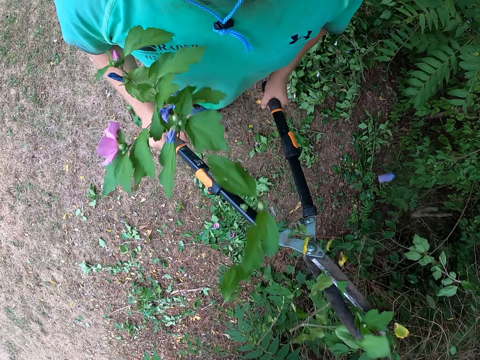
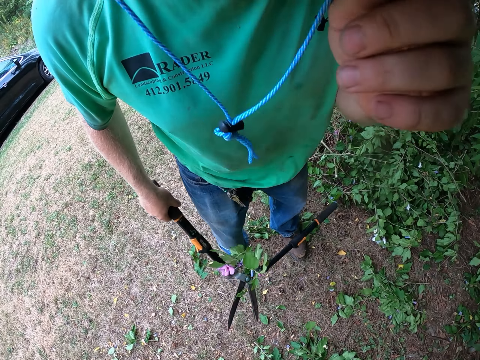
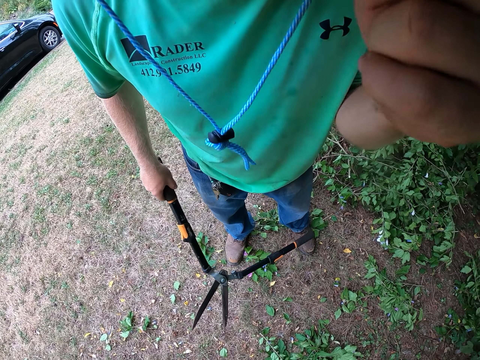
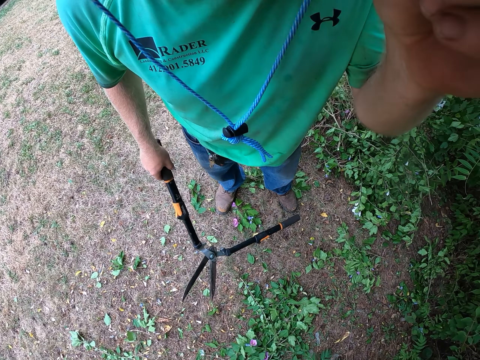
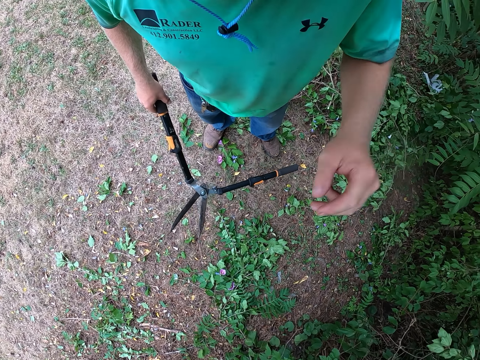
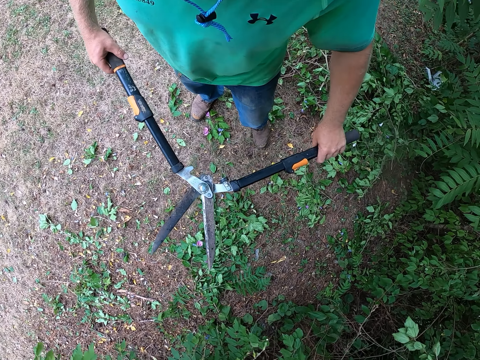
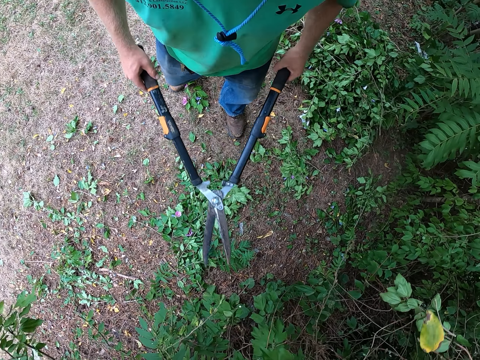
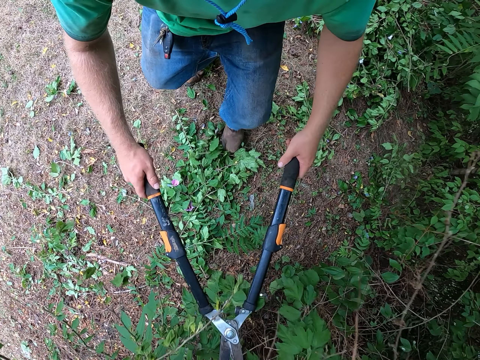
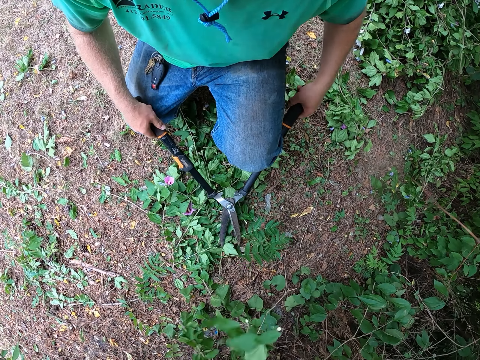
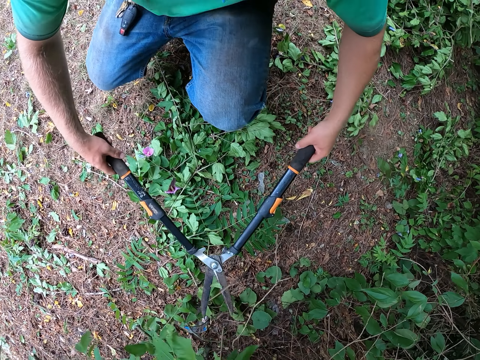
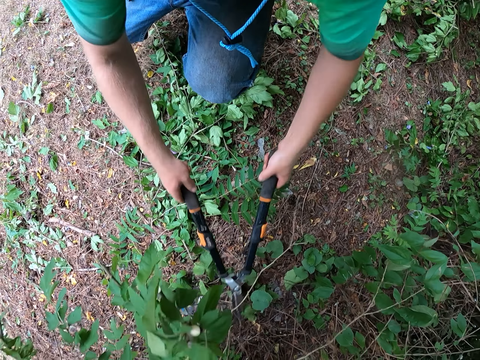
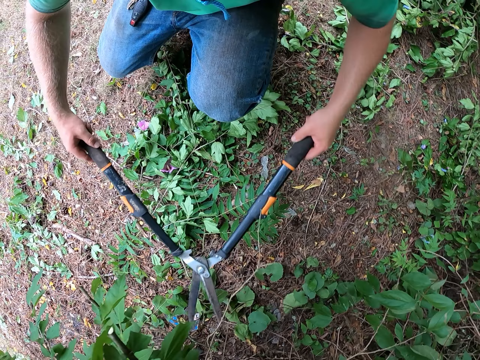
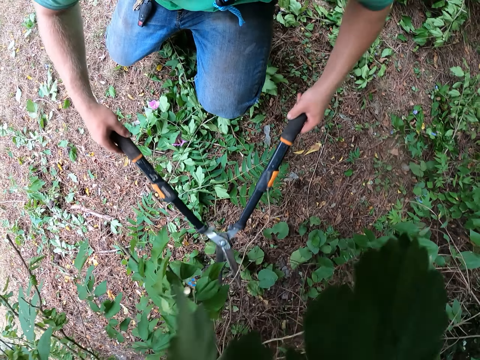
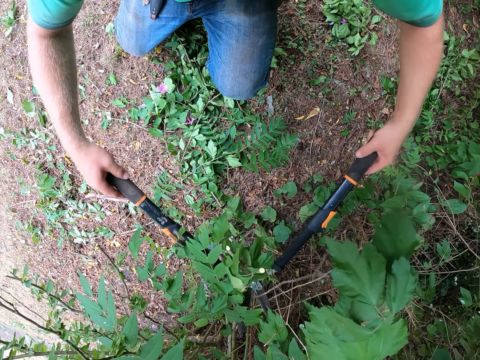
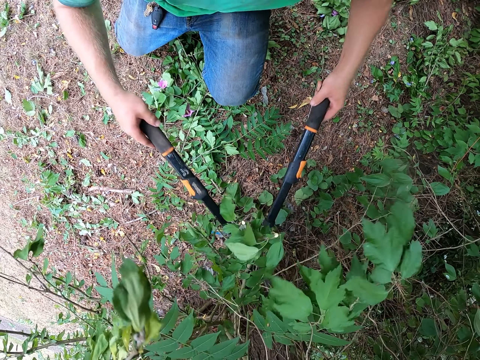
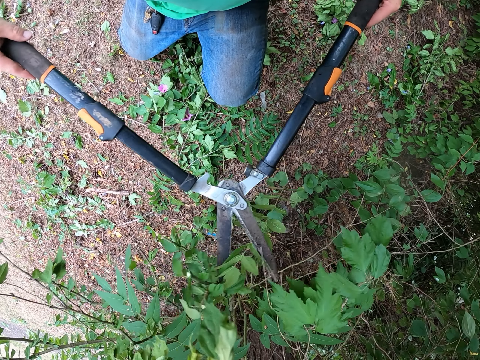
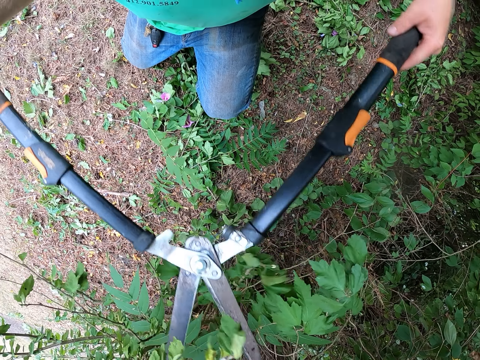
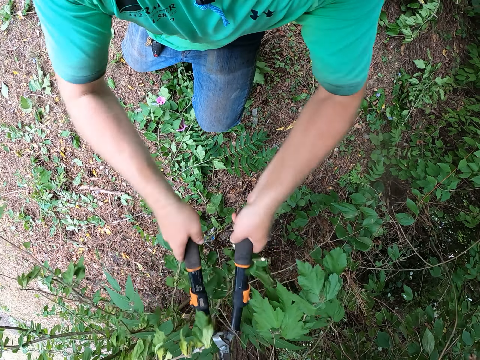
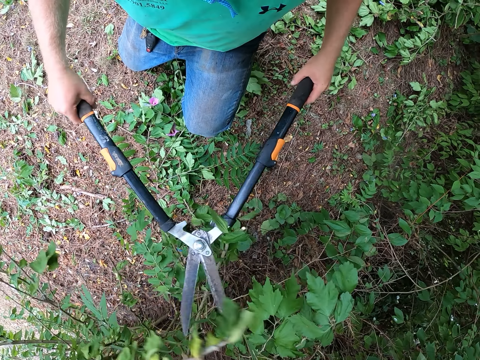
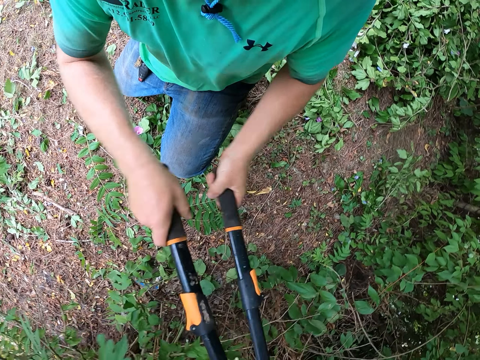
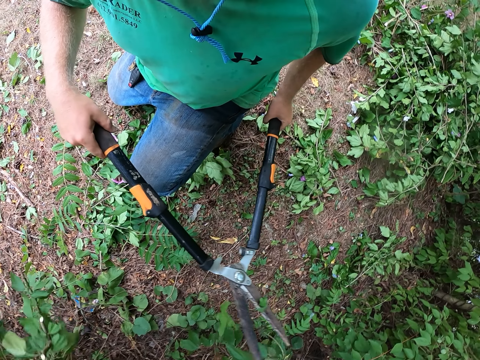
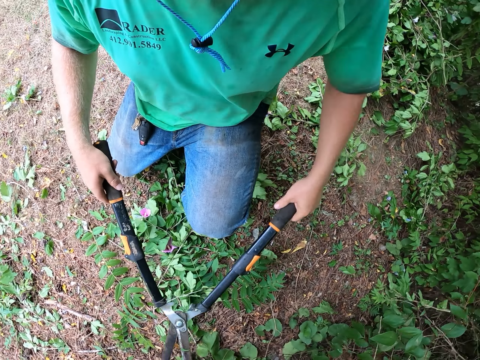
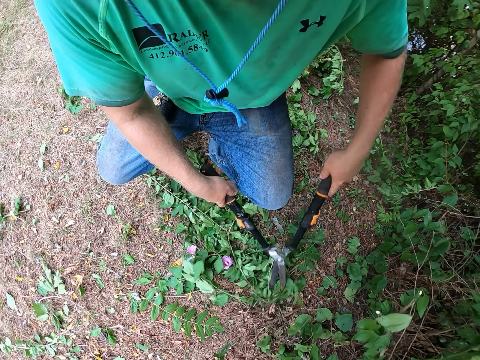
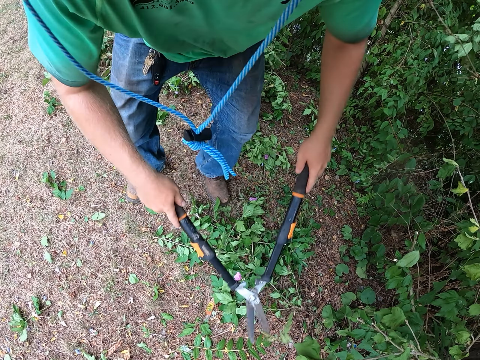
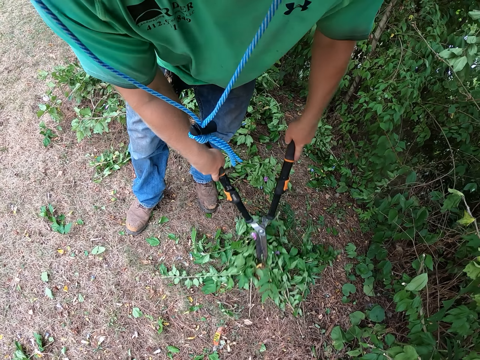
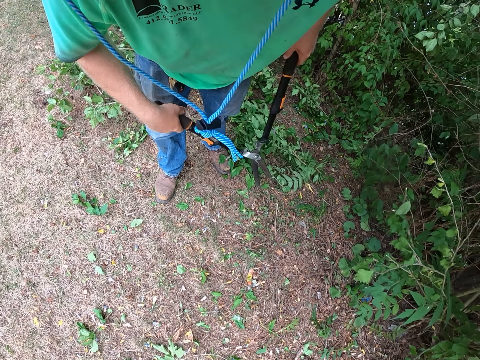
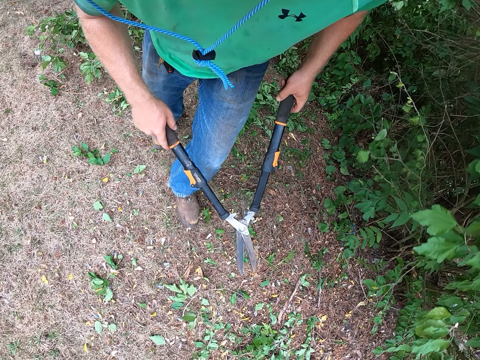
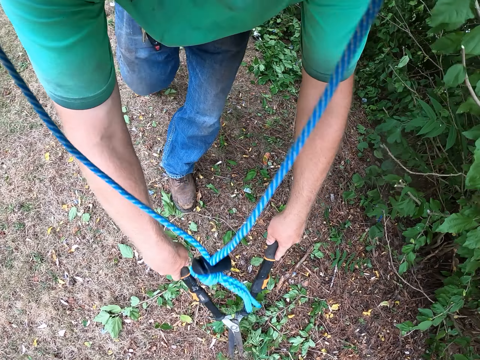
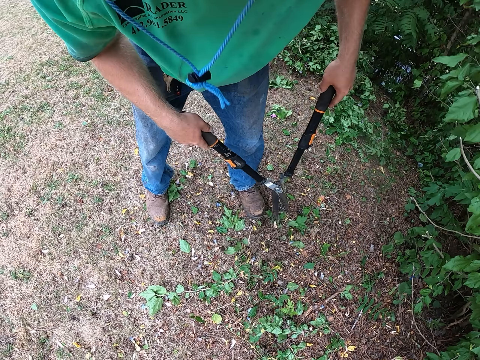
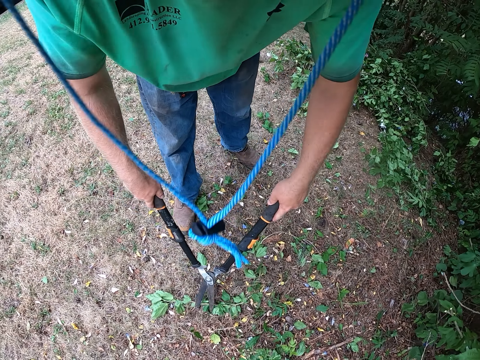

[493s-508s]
The camera wearer holds the shear with his right hand. He touches a camera on his head with his left hand. He does something. He holds the pruning shear with both hands. He trims the plant with the shear in both hands. He moves the twigs on the ground with the shear in both hands. He puts branches together.

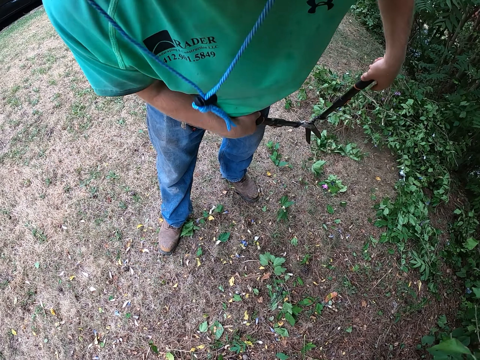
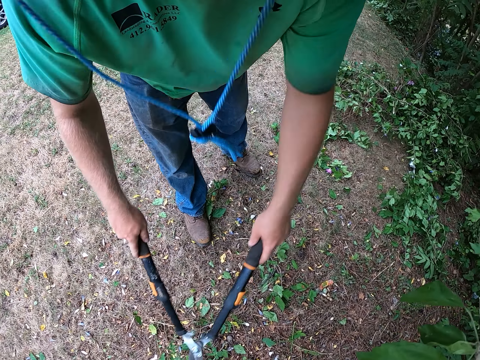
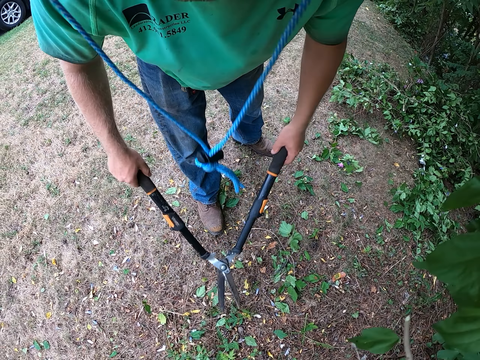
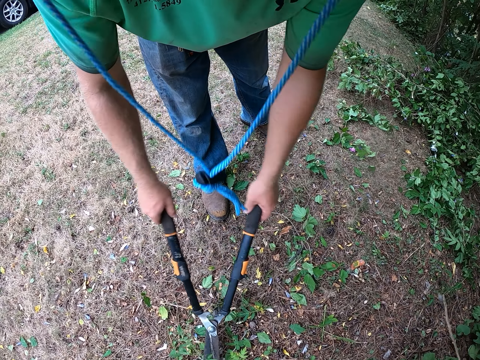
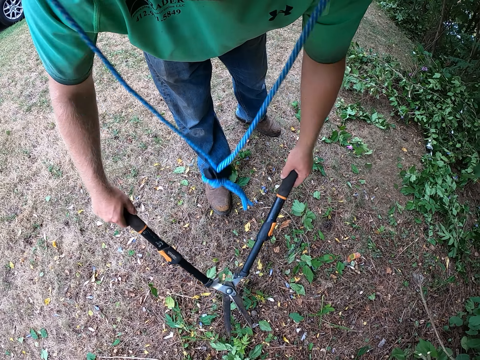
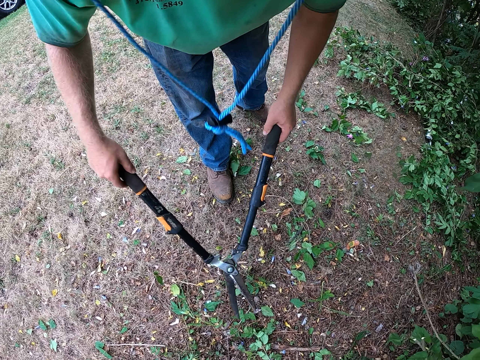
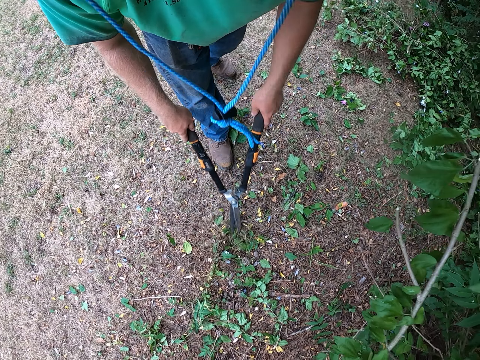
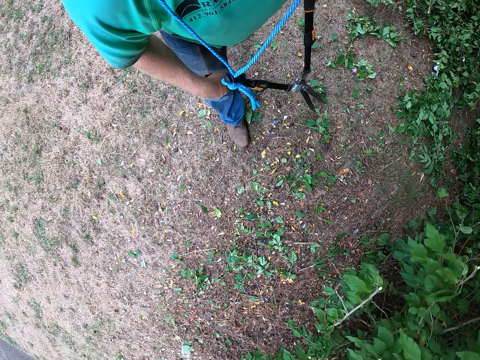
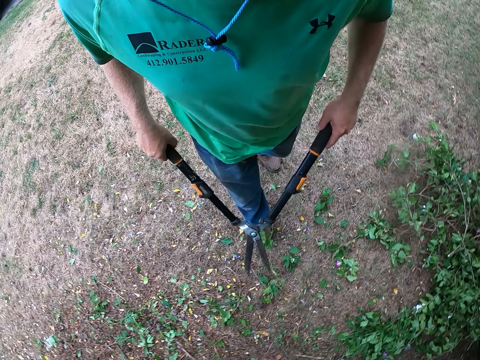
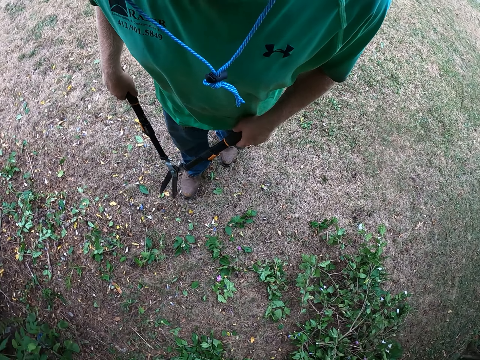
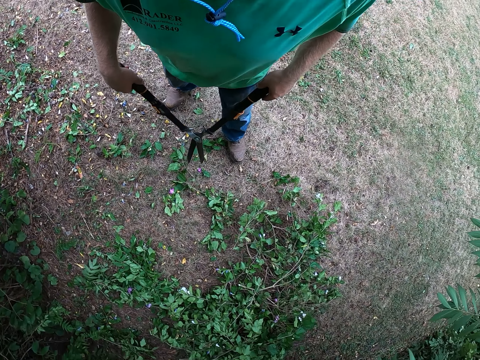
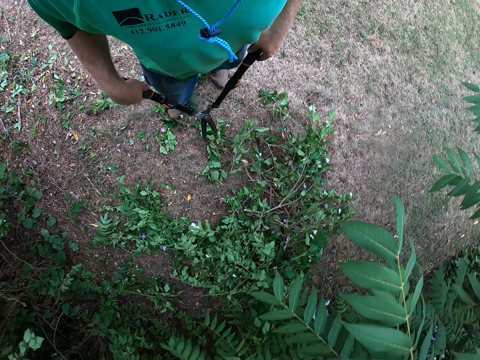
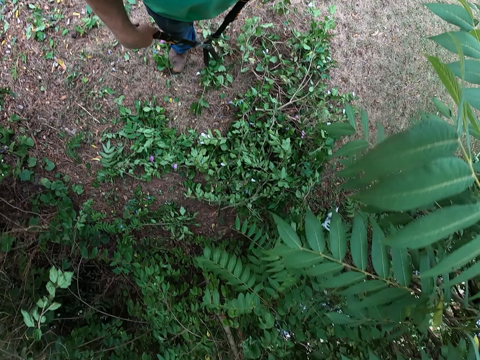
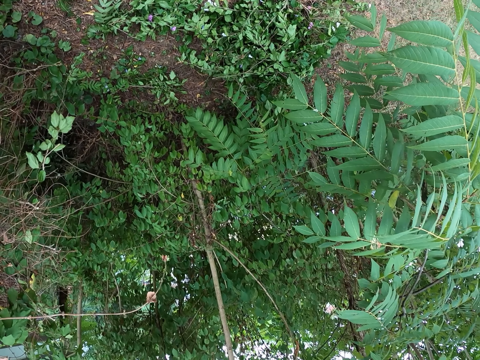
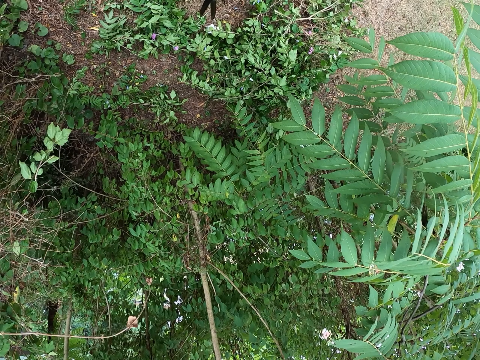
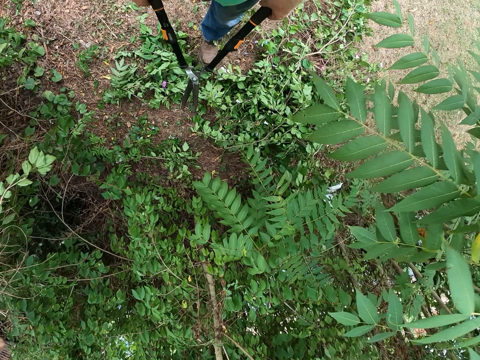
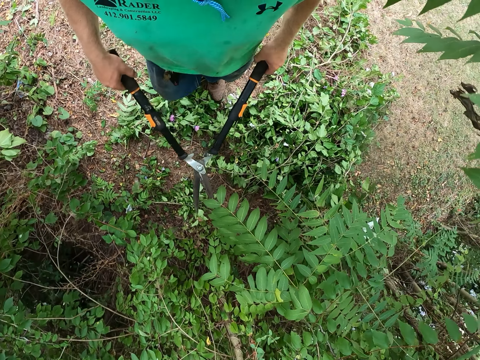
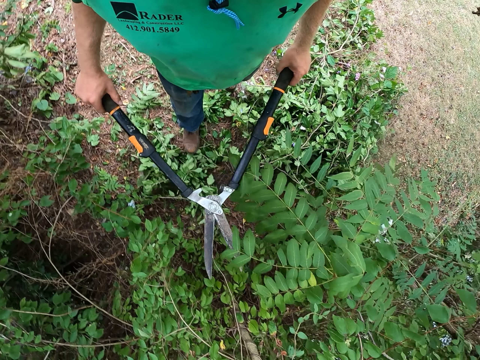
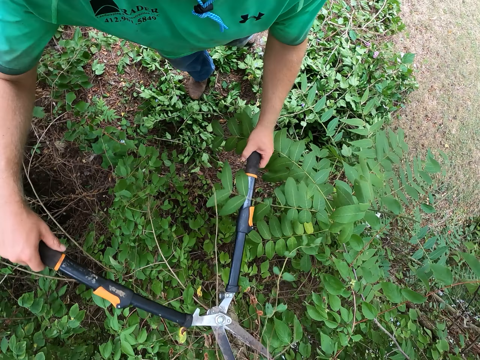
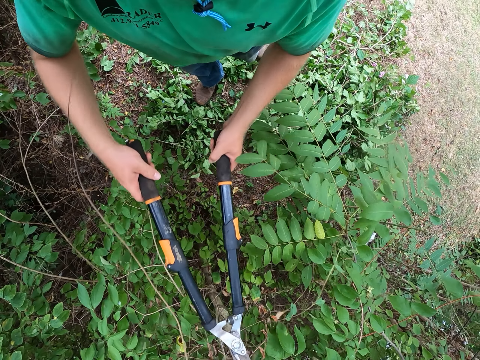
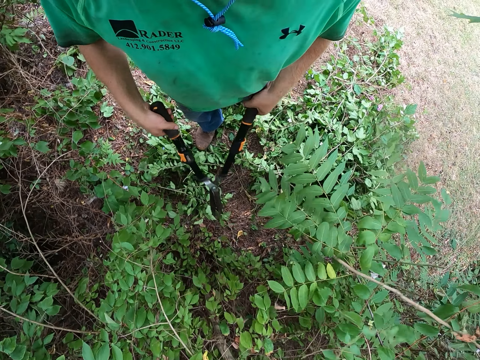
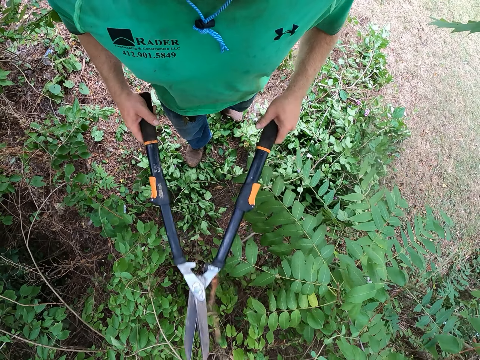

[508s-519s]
The camera wearer cuts plants. They trim the plant with the shear in both hands.
